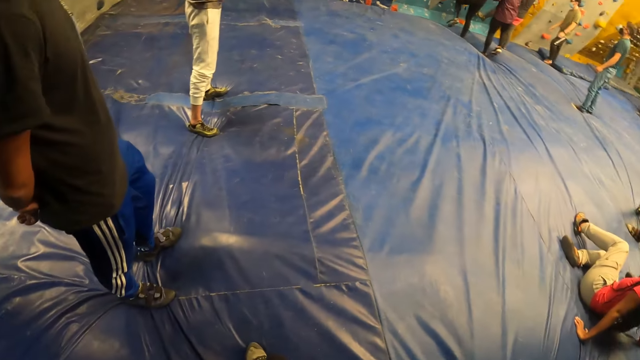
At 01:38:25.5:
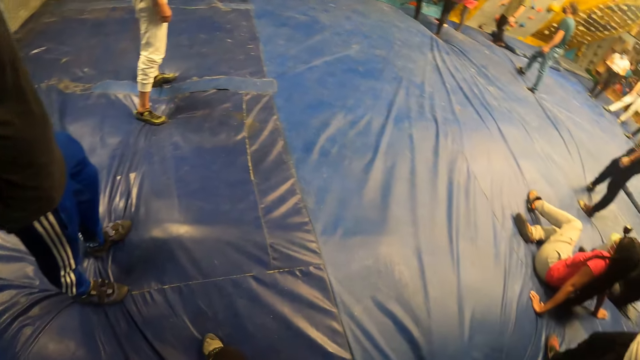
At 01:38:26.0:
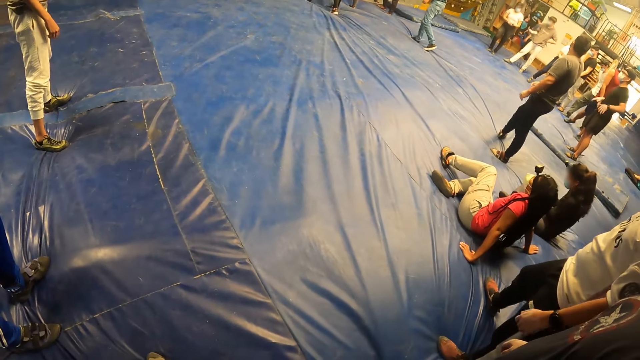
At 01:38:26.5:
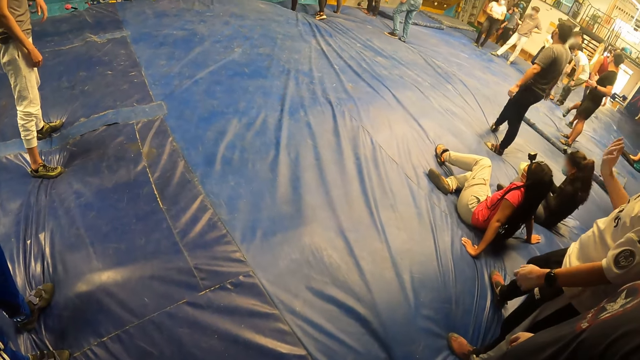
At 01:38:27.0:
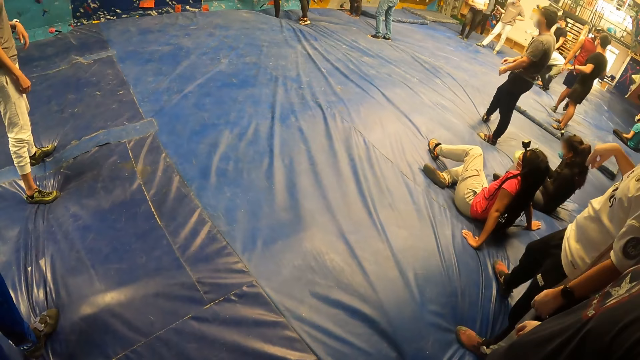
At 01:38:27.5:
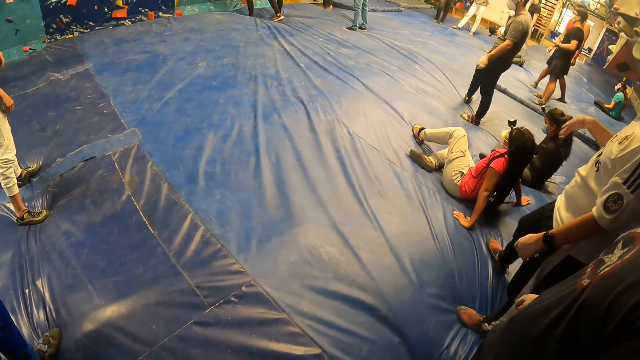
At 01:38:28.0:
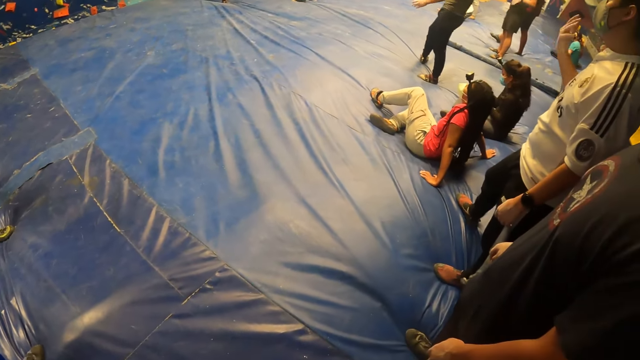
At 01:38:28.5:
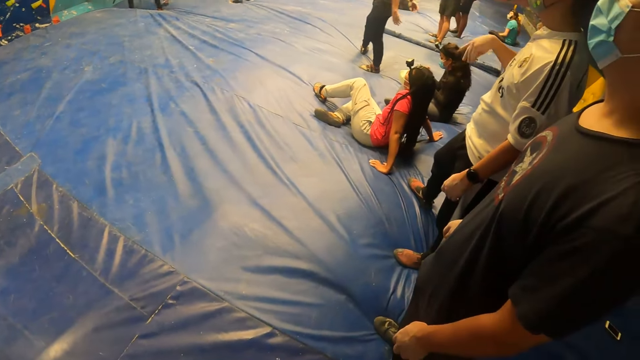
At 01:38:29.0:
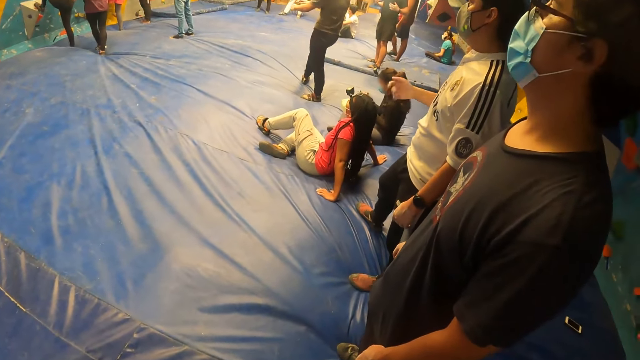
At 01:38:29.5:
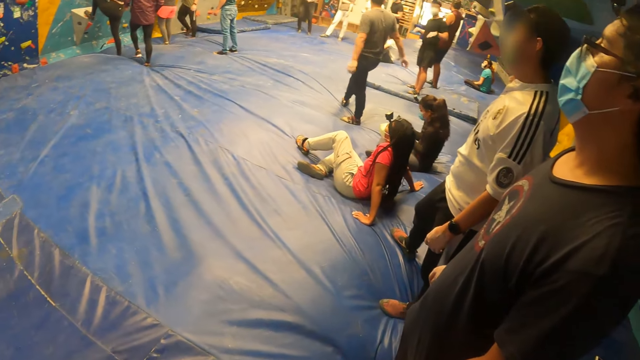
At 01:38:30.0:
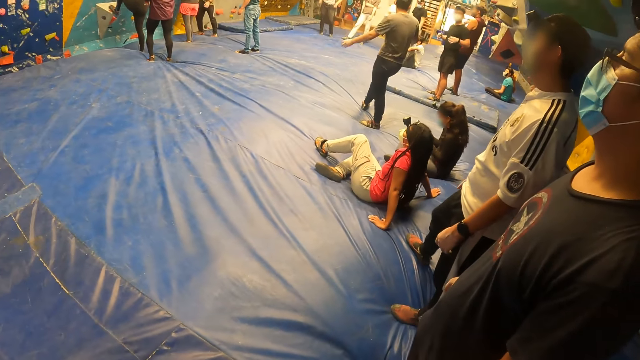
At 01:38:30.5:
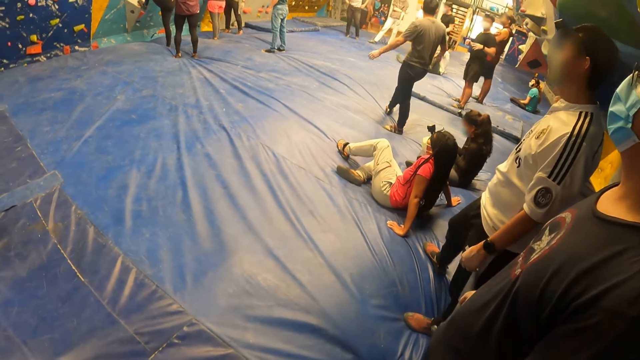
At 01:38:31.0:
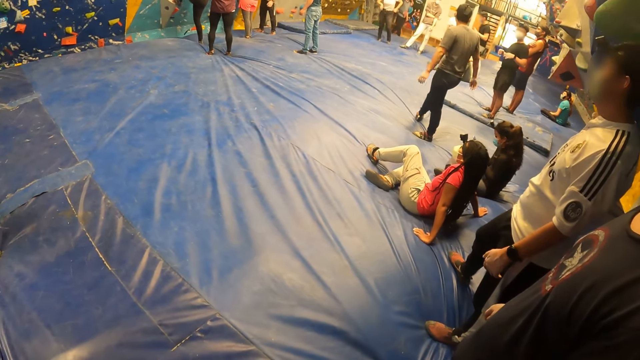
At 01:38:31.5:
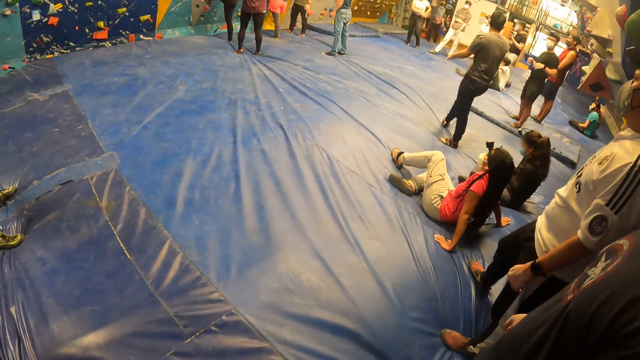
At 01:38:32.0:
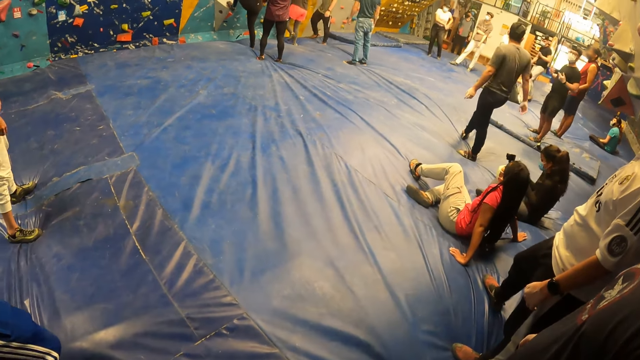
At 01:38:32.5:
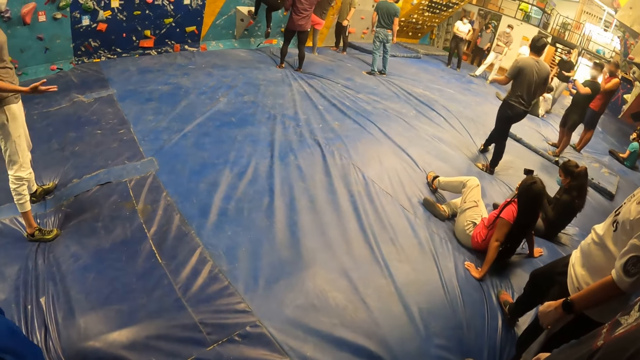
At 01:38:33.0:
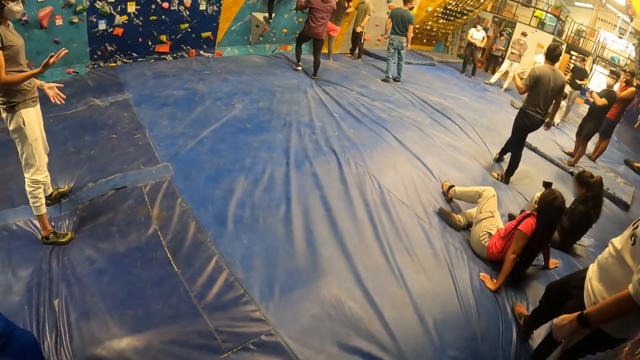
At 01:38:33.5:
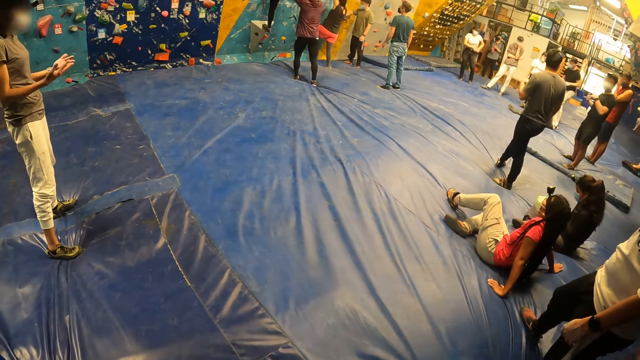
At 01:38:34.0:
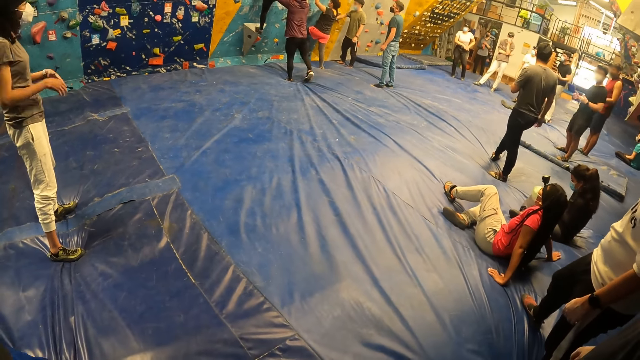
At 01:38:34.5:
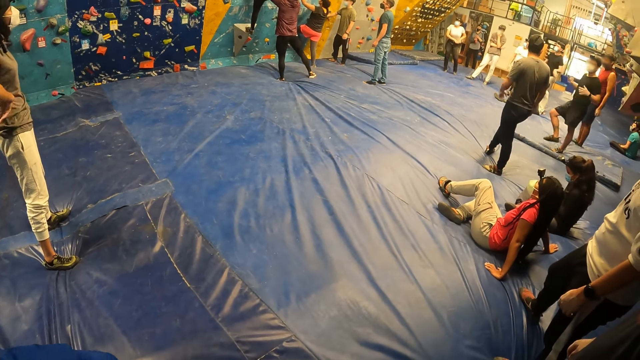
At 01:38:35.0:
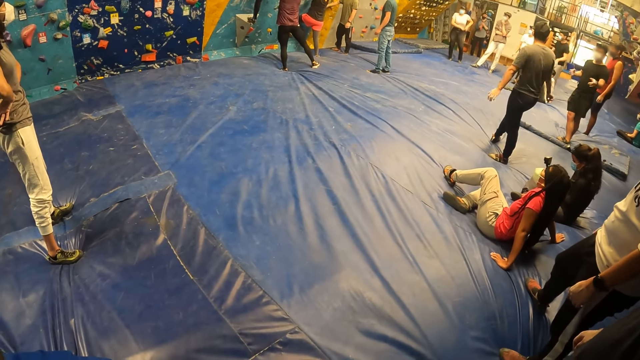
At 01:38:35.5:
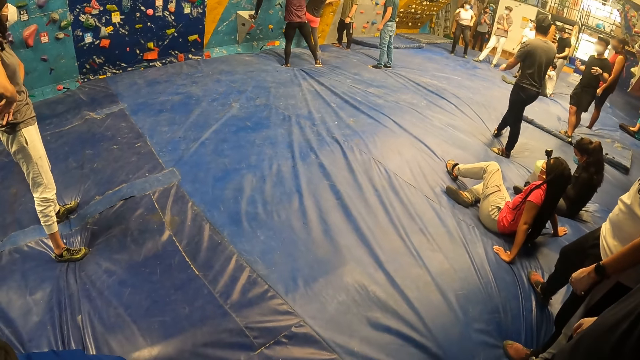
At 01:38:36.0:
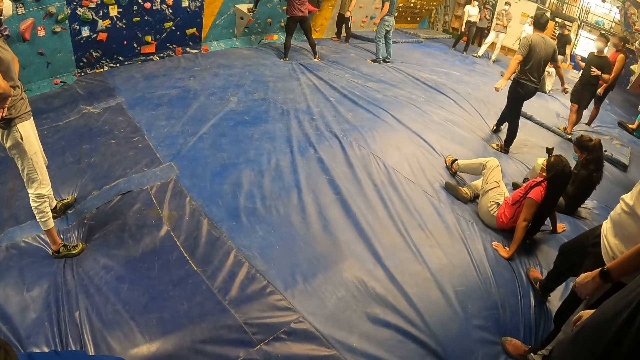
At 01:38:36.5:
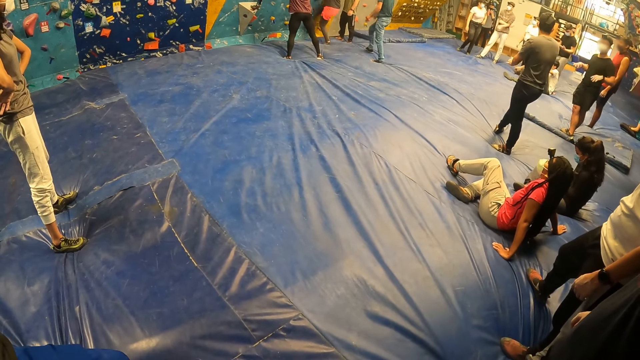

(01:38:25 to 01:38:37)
A man makes gestures with his right hand.

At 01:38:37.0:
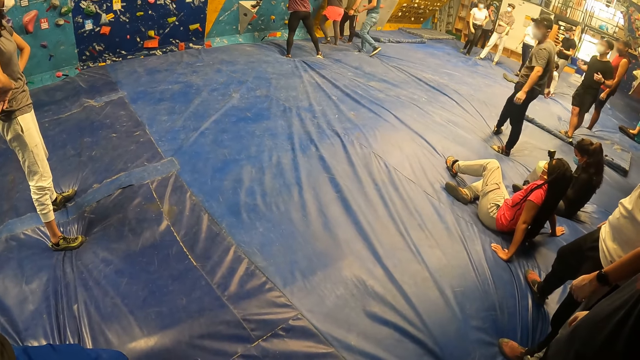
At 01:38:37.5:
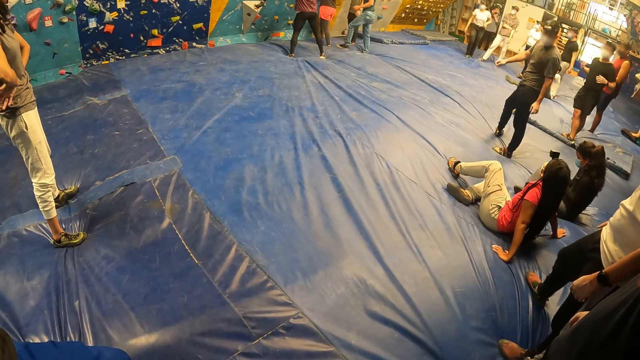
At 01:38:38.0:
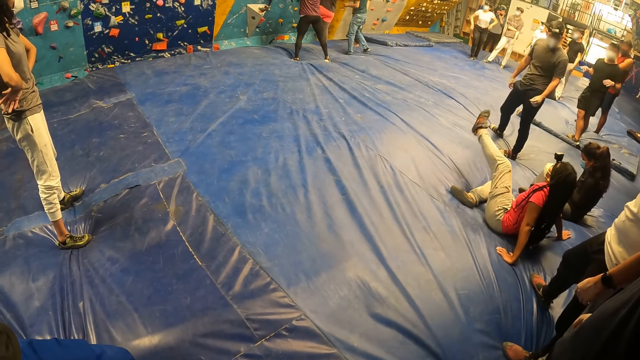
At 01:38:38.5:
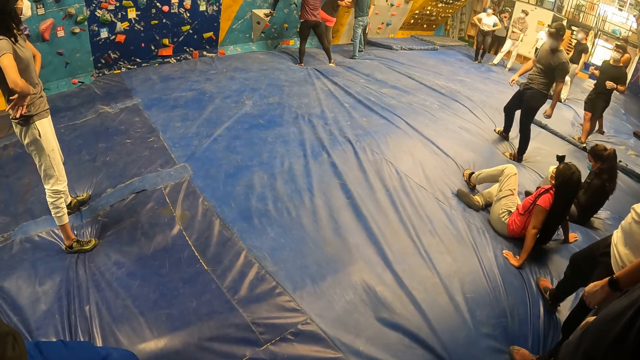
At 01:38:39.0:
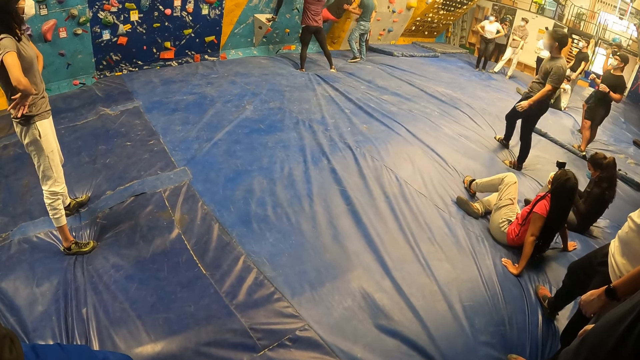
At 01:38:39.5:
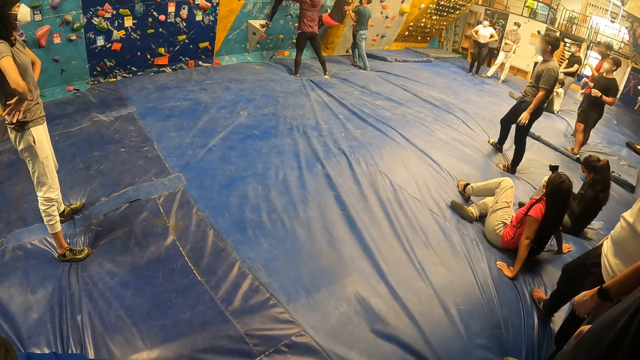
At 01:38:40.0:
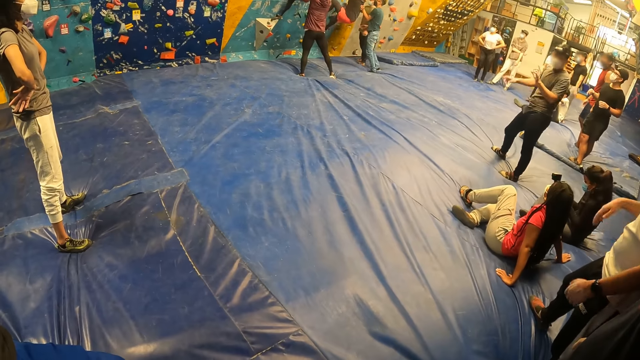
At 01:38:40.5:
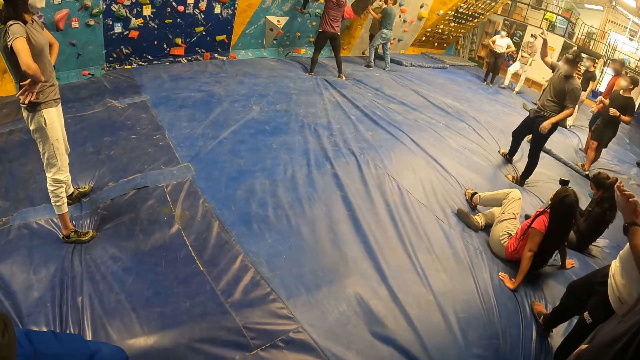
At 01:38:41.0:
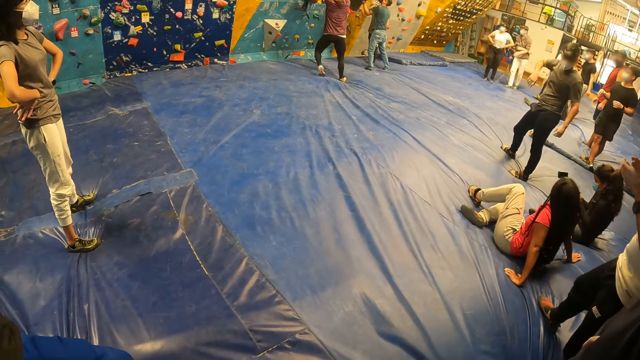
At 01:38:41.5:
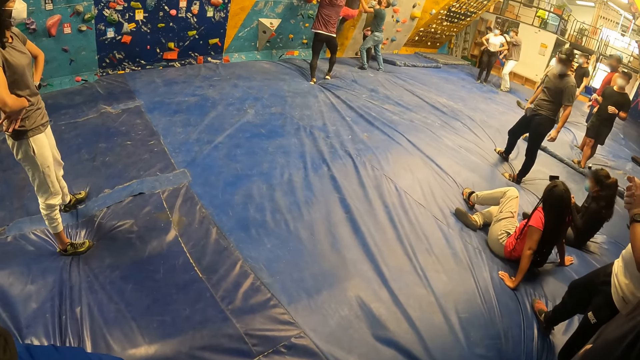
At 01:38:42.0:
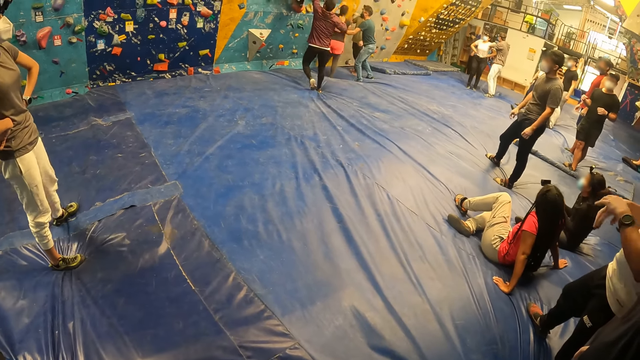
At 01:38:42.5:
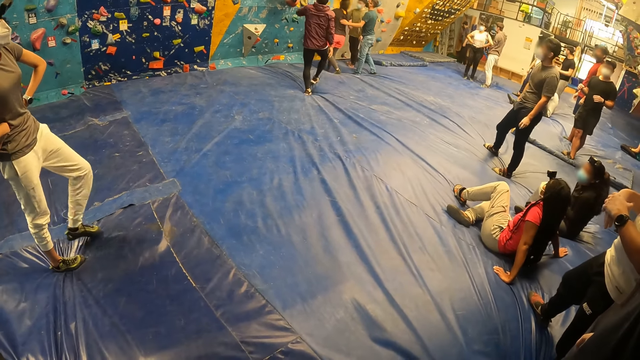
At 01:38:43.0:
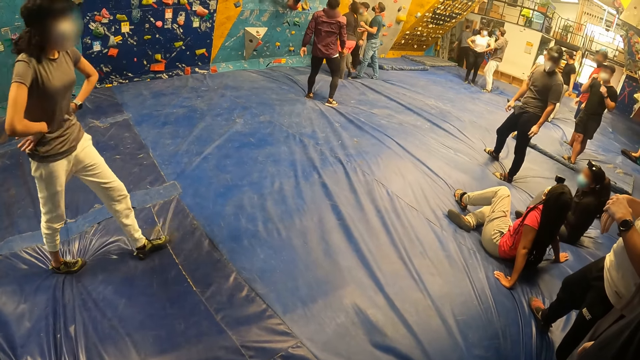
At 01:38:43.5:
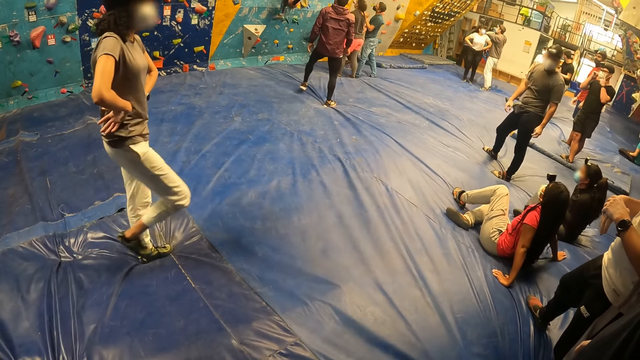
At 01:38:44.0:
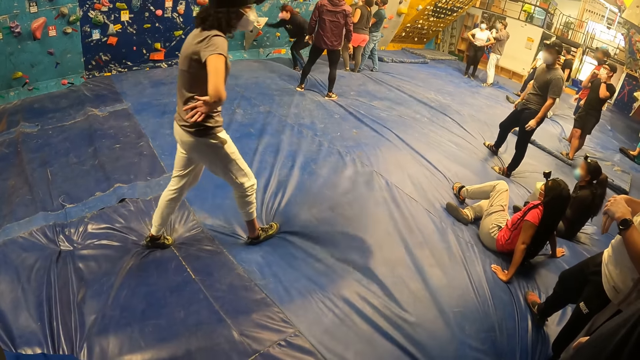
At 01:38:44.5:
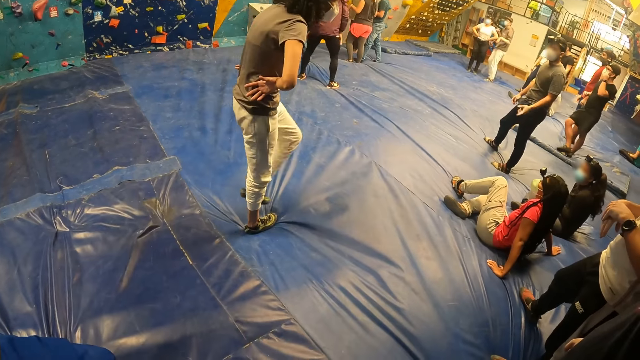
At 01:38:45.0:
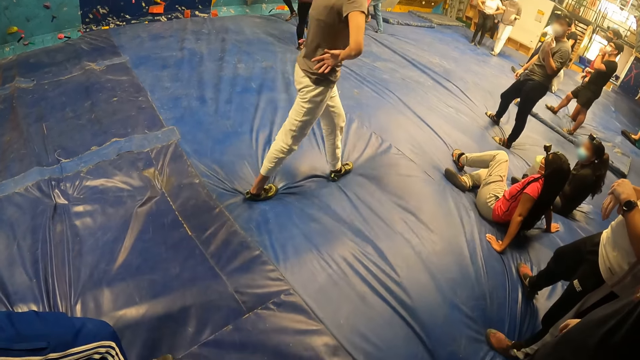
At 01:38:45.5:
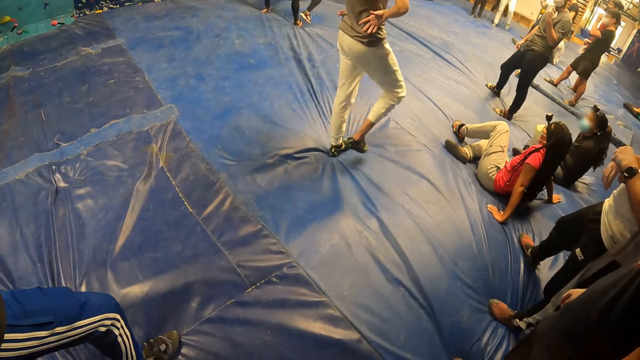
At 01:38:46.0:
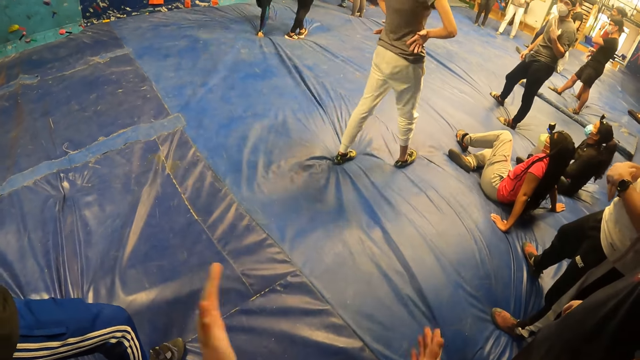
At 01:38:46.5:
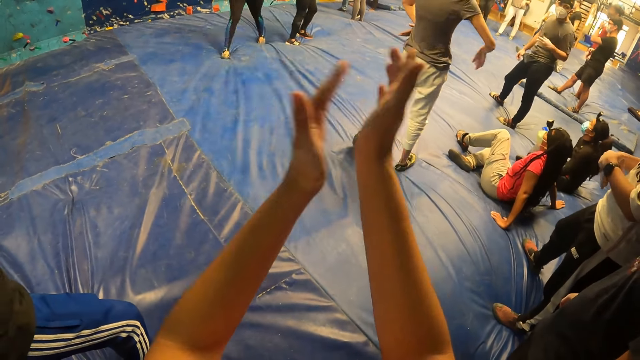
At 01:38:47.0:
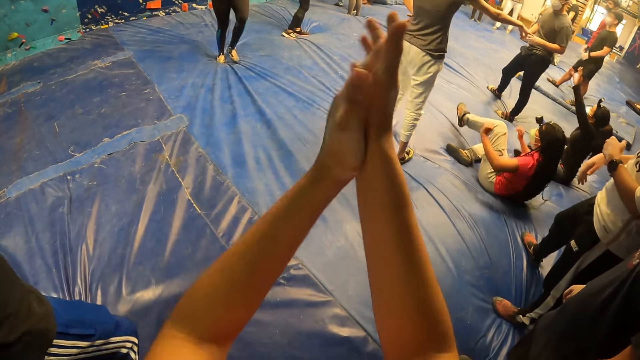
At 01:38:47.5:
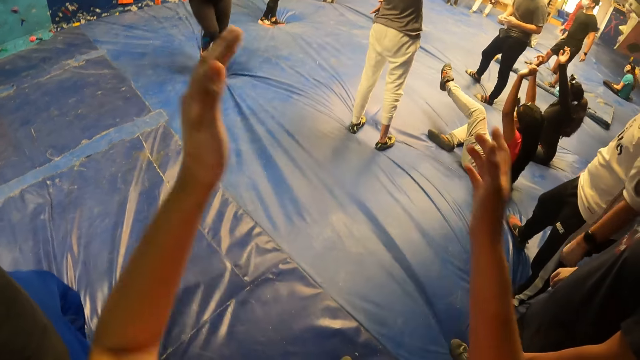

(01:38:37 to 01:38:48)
The camera wearer claps with both hands.
